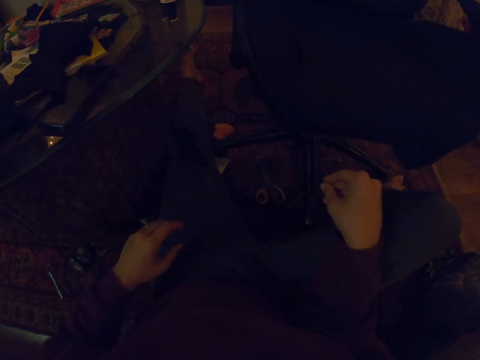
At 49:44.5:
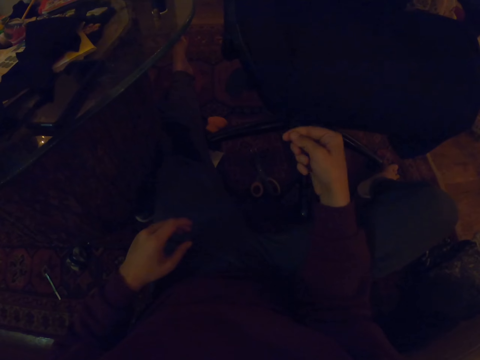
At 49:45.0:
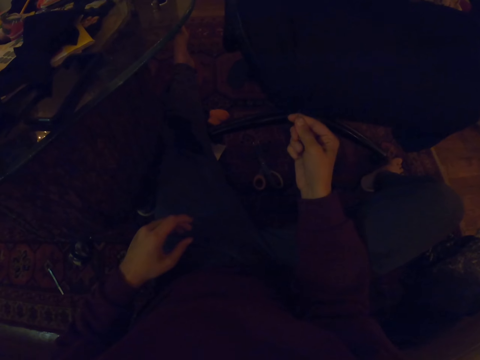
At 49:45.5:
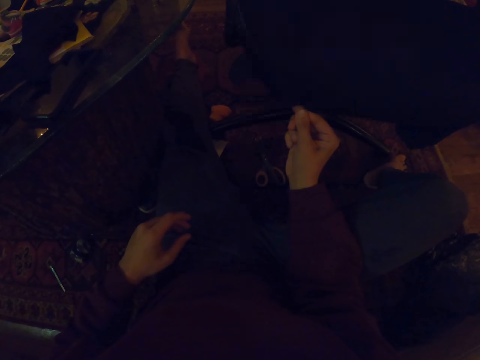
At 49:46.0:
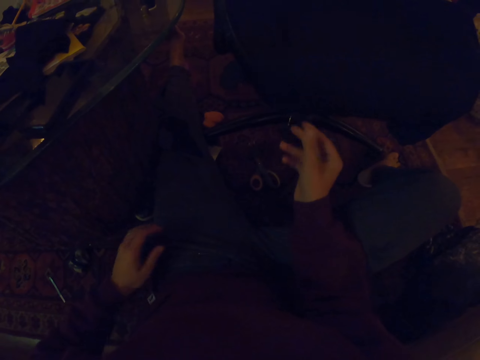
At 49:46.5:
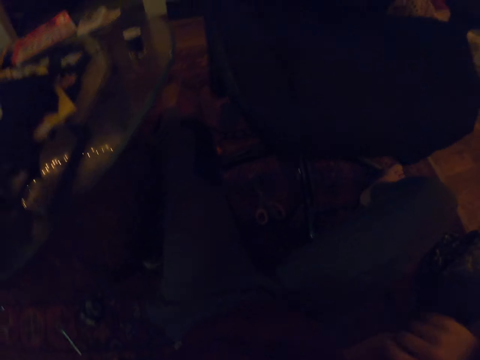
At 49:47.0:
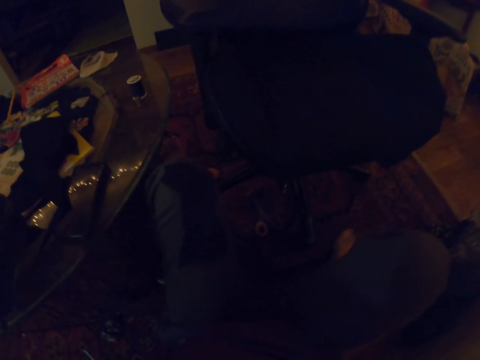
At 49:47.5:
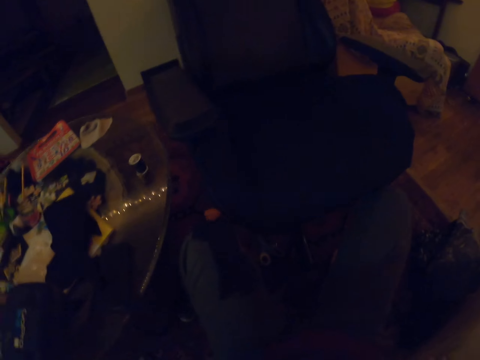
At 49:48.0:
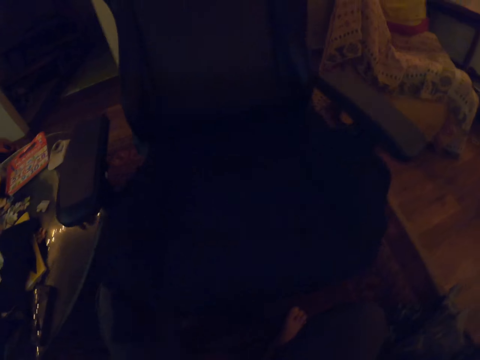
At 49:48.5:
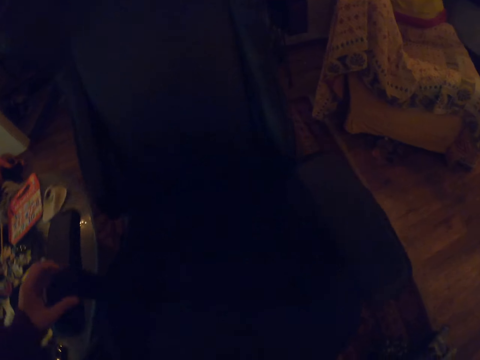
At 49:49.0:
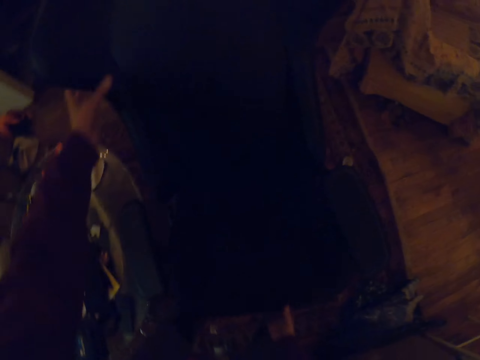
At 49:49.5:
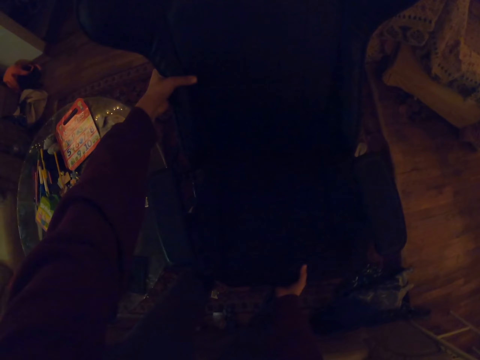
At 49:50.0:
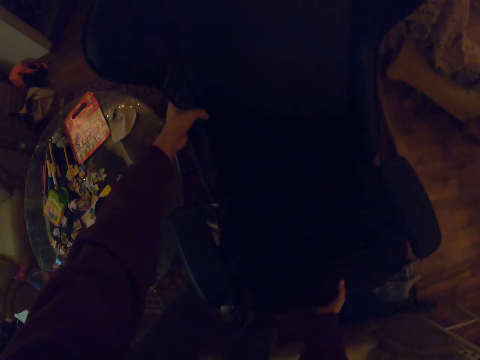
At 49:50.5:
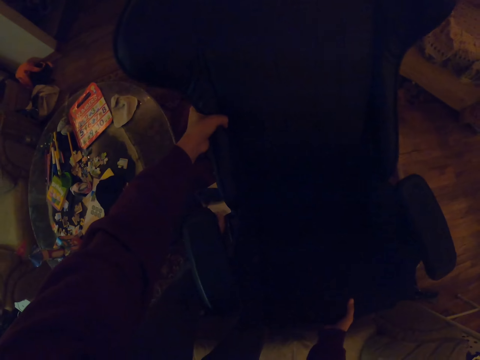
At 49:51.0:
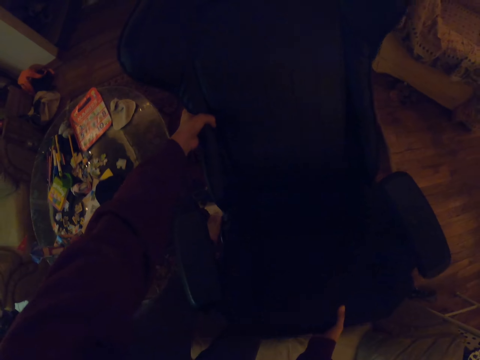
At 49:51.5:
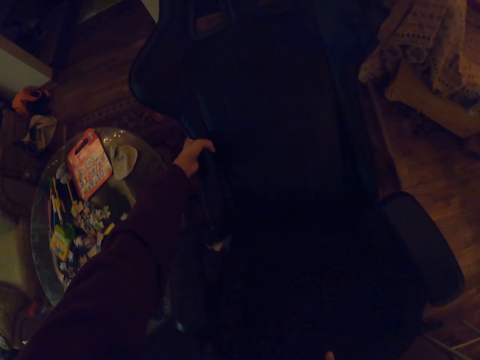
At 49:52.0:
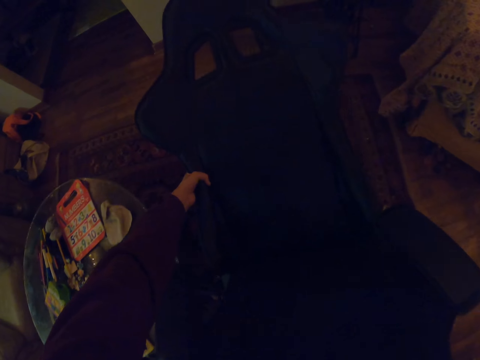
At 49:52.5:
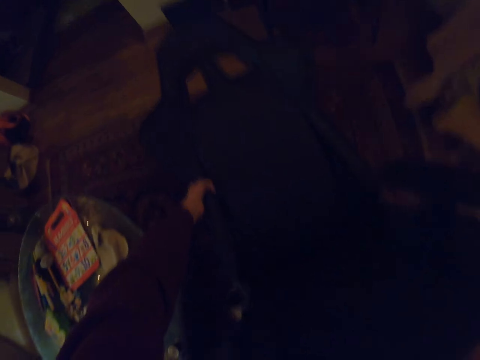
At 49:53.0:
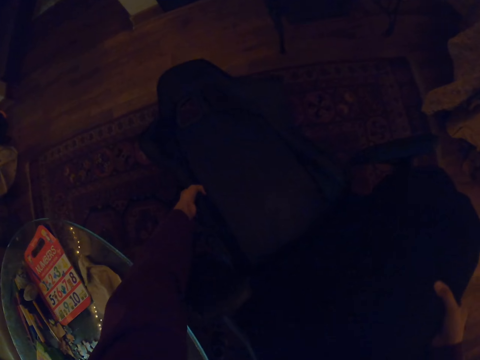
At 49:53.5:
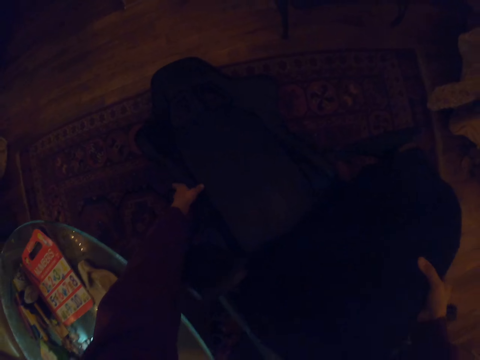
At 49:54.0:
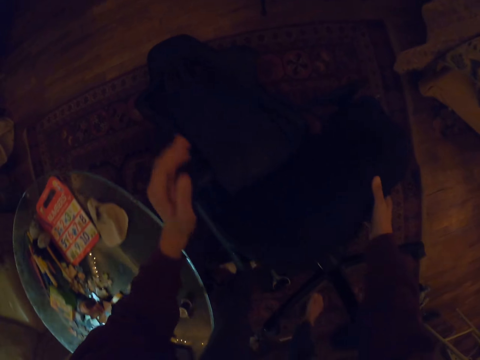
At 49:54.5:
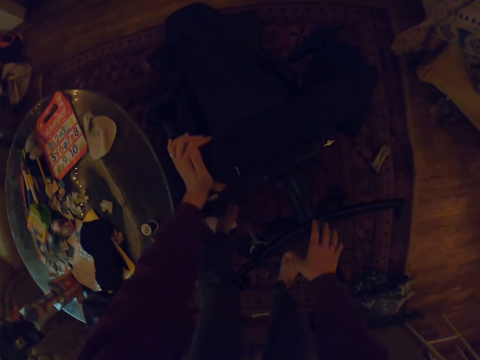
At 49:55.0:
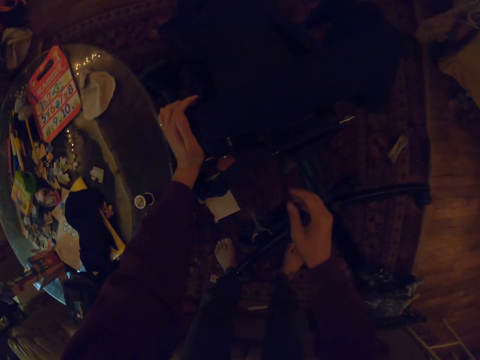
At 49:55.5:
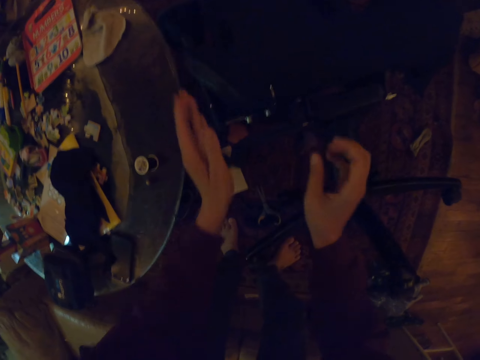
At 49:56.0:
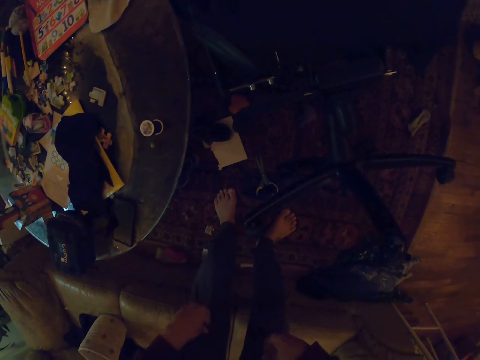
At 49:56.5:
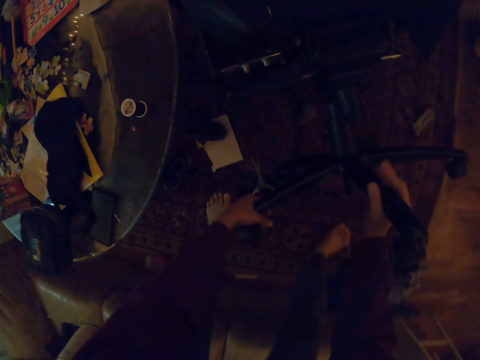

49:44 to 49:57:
The camera wearer inserts the hook under the chair with the right hand. They put the pin on the leaves. They move the chair. They stand. They bend the chair on the ground. They hold the chair with the left hand.

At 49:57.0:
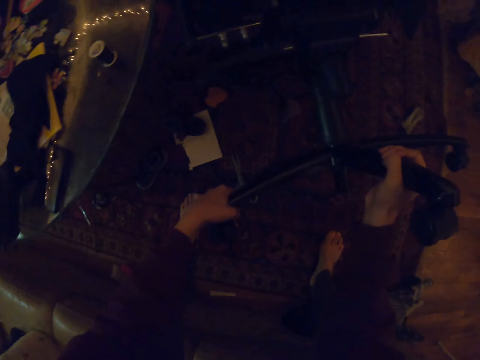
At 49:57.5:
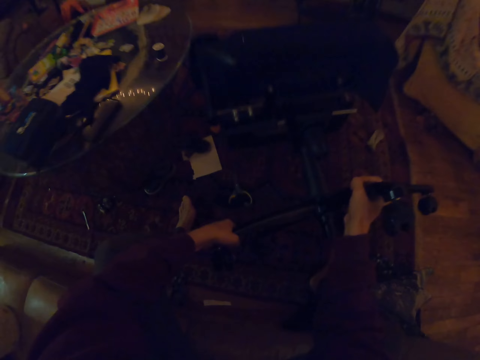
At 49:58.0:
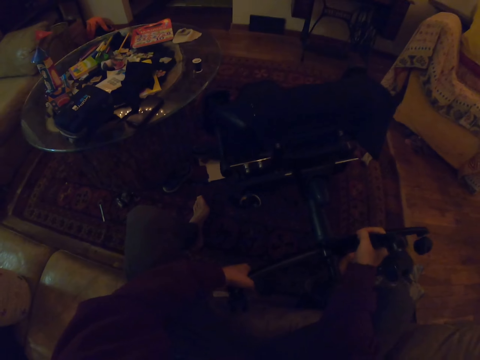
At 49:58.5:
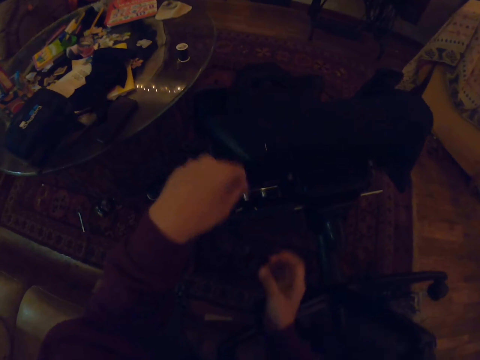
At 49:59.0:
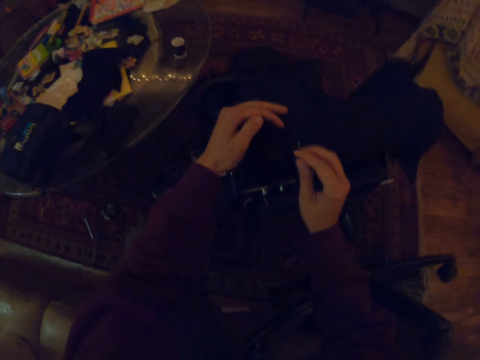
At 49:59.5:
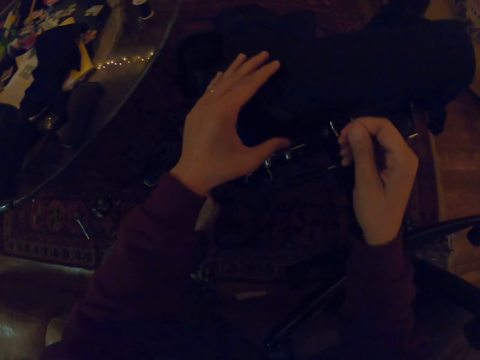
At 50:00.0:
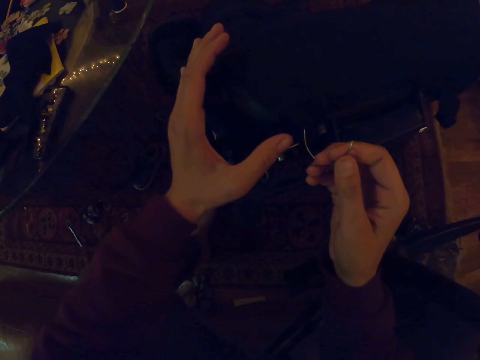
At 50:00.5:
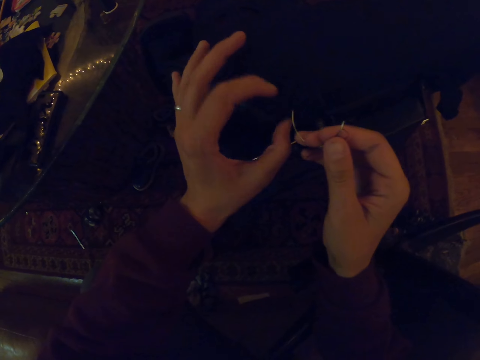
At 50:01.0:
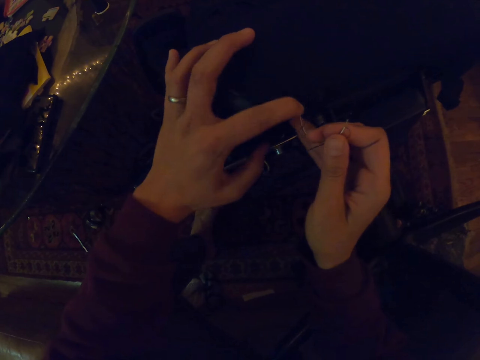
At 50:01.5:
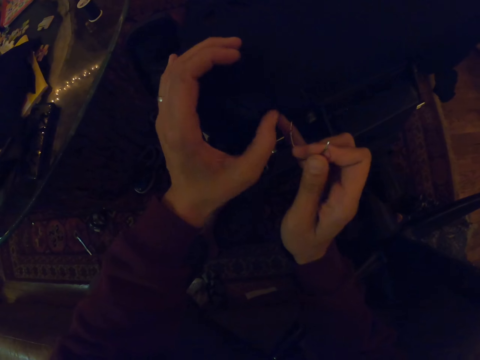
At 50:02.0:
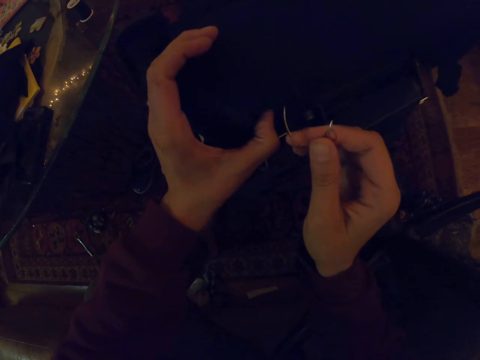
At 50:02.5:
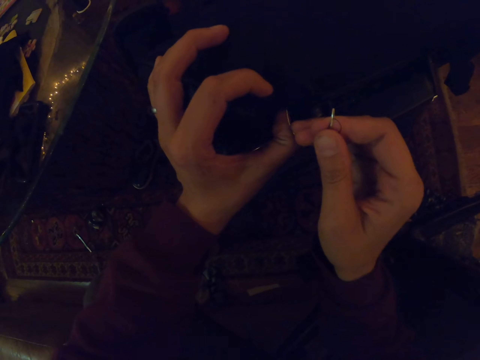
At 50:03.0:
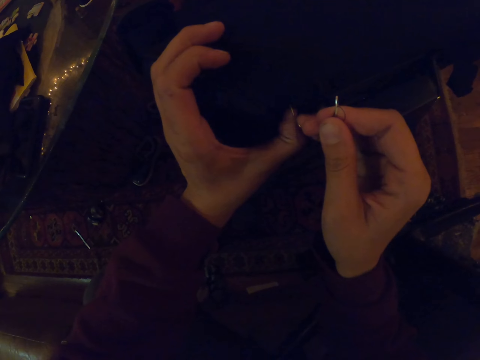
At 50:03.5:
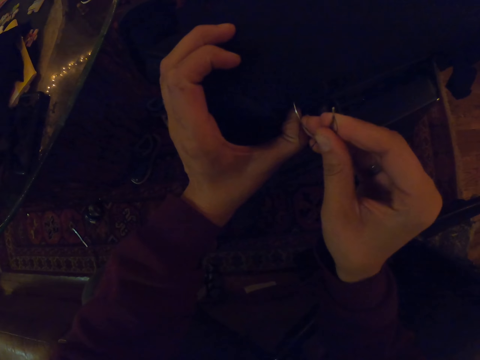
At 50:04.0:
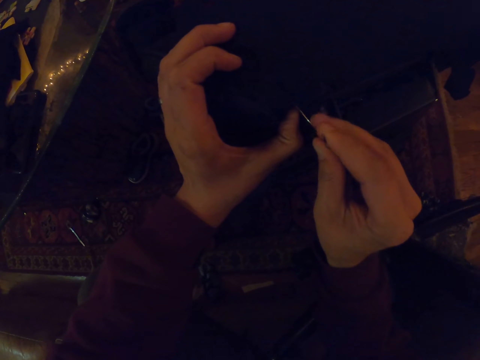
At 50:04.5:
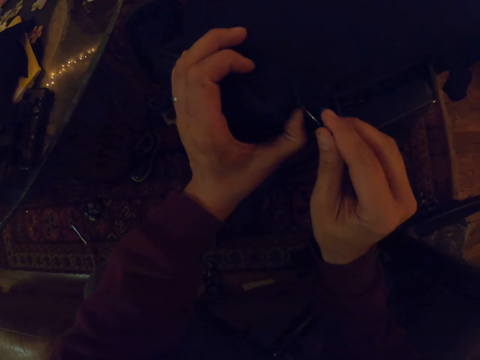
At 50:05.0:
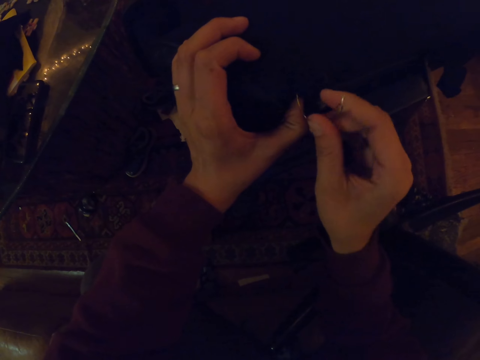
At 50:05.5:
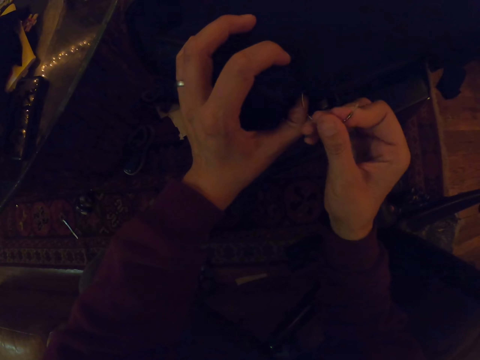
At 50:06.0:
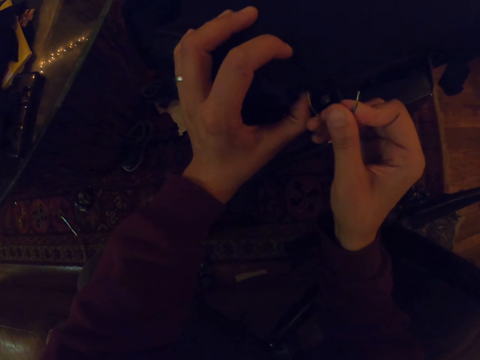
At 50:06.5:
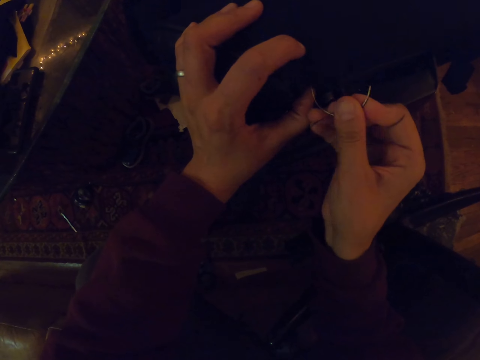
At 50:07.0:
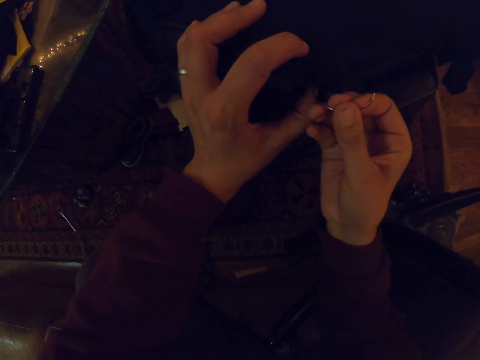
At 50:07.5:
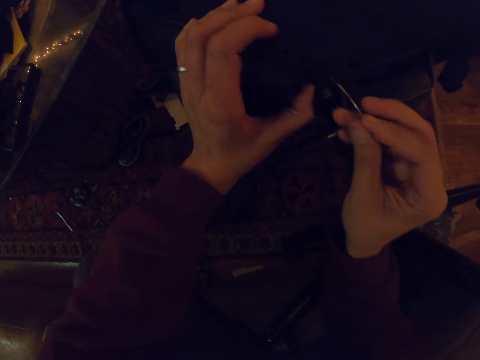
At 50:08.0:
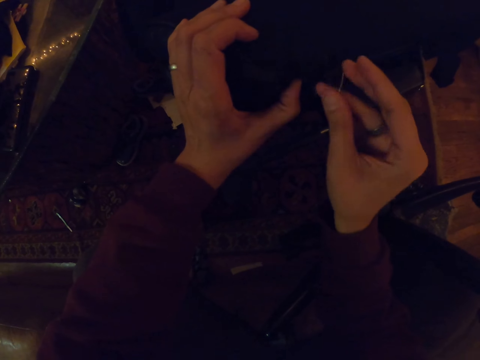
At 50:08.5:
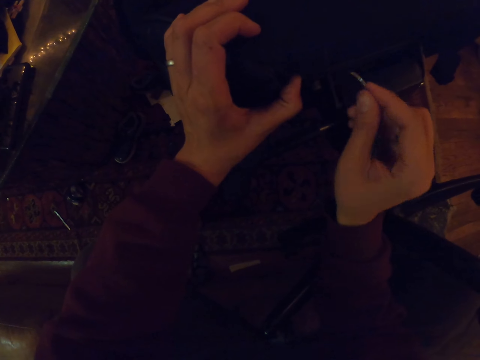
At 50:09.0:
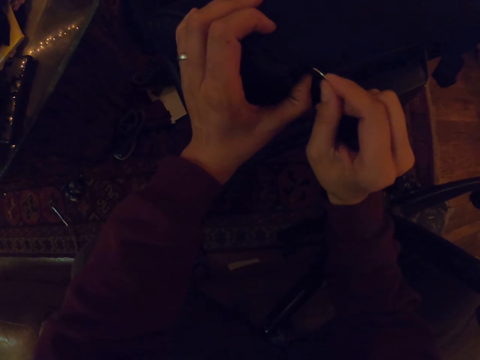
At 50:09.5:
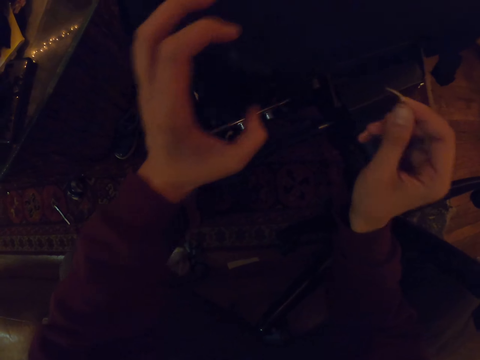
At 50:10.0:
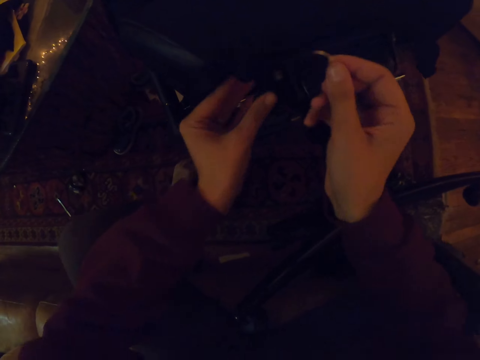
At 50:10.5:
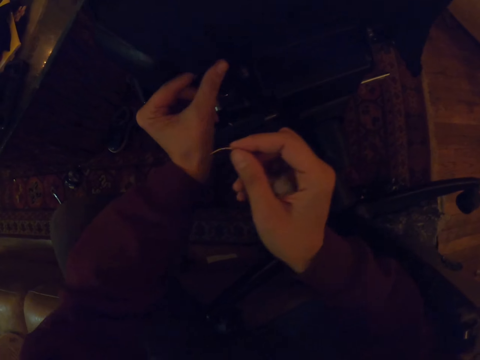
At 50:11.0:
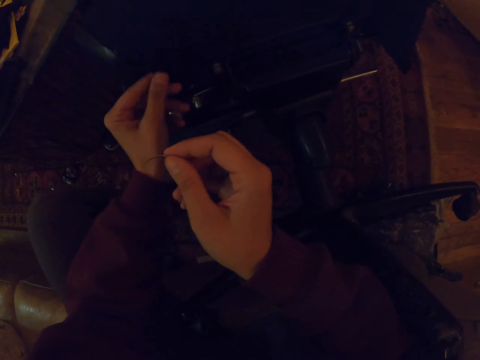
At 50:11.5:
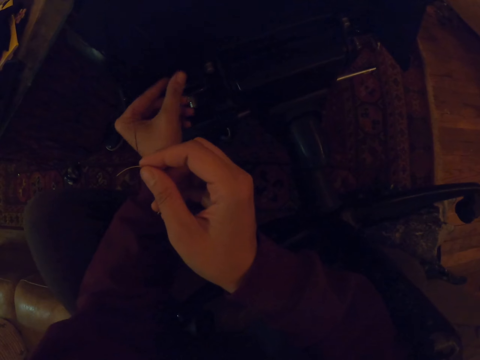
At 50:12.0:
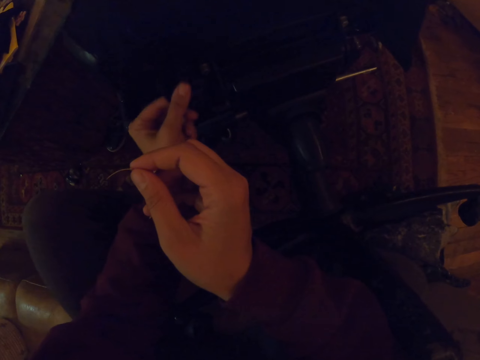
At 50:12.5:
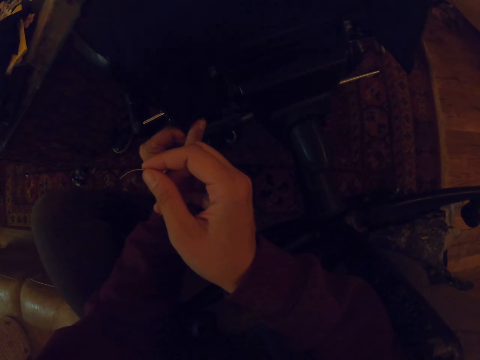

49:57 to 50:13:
The camera wearer pulls the chair with both hands. They pick up a hook with the right hand. They sew the piece of cloth on the chair. They insert the hook under the seat with the right hand. They hold the seat with the left hand.
